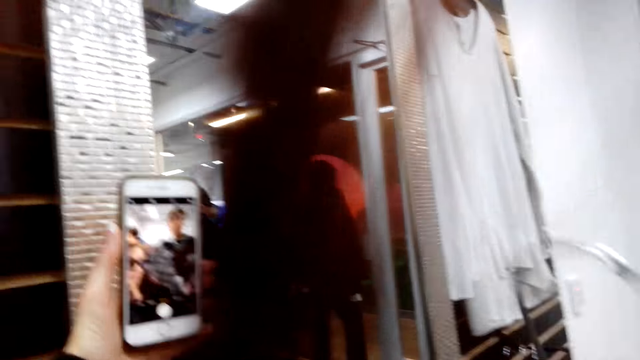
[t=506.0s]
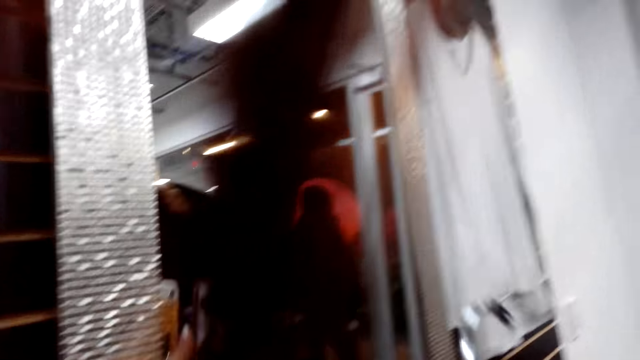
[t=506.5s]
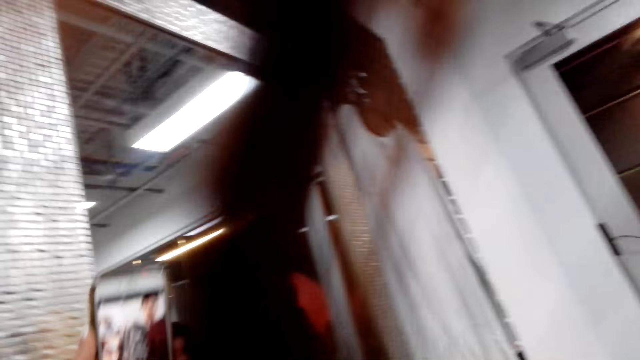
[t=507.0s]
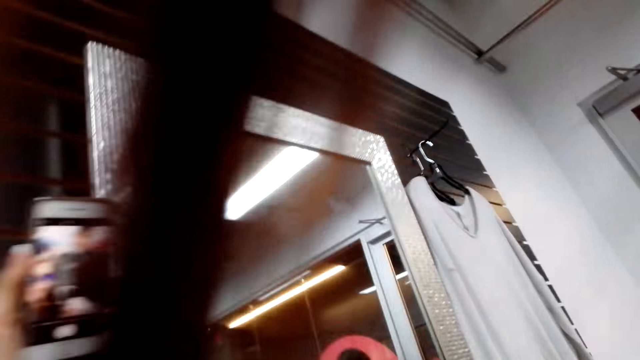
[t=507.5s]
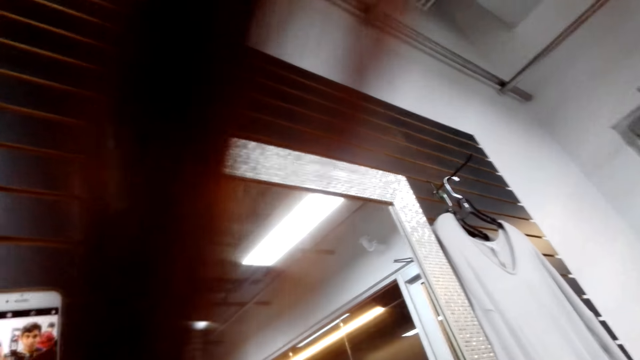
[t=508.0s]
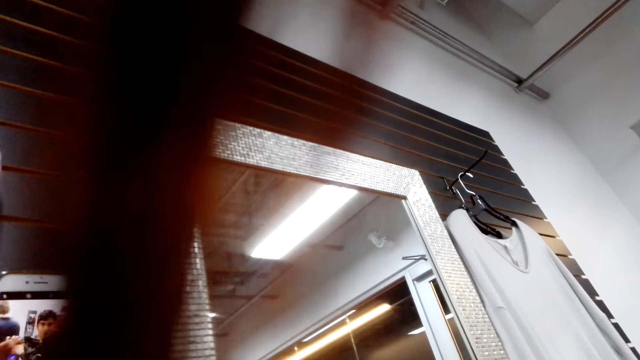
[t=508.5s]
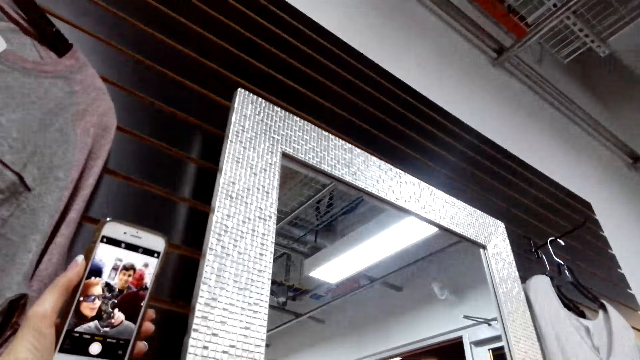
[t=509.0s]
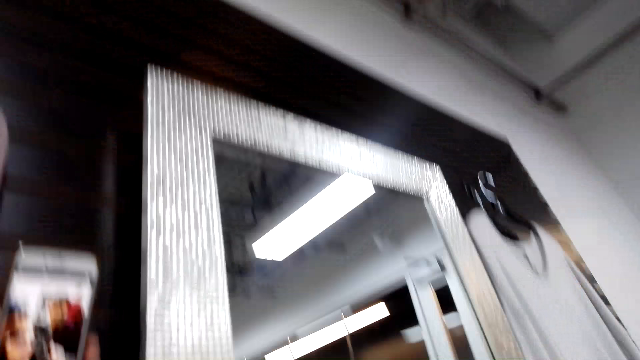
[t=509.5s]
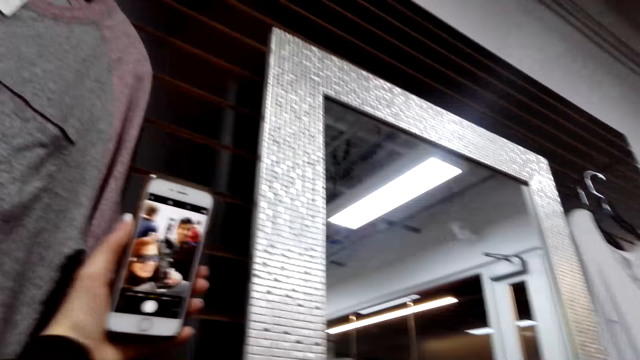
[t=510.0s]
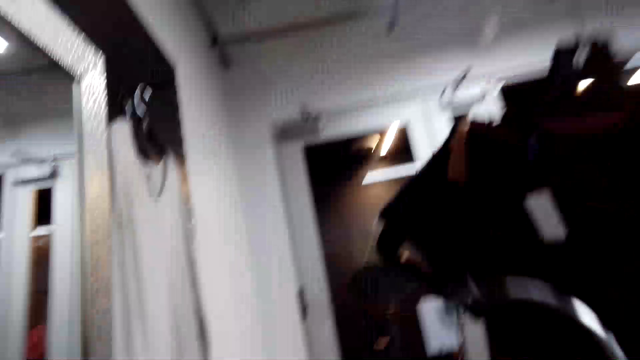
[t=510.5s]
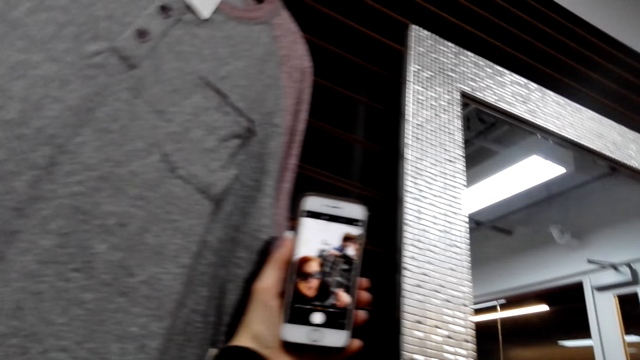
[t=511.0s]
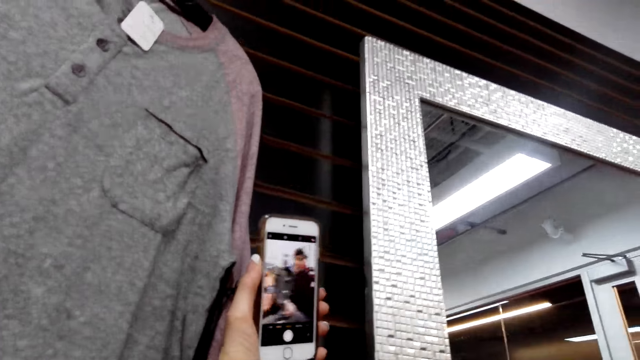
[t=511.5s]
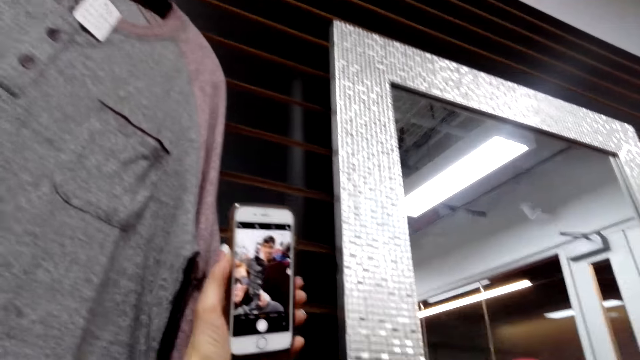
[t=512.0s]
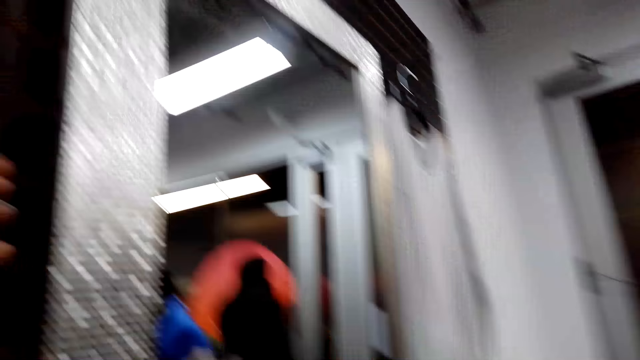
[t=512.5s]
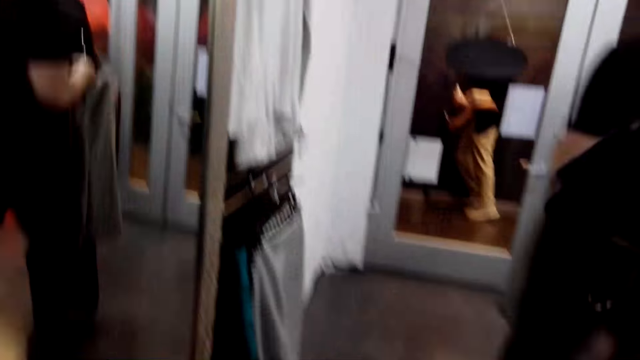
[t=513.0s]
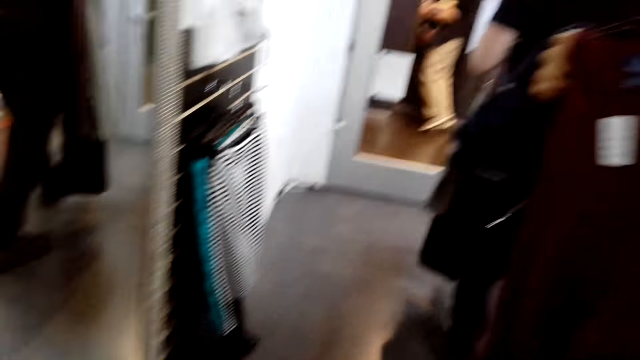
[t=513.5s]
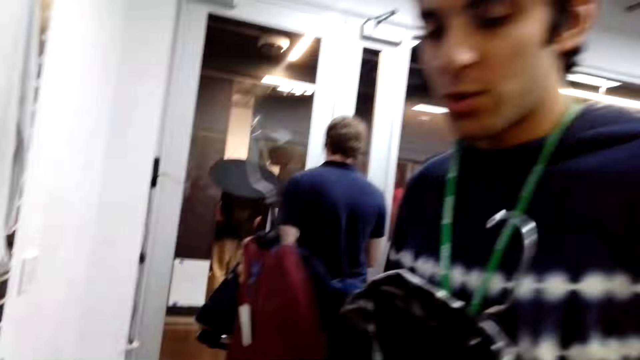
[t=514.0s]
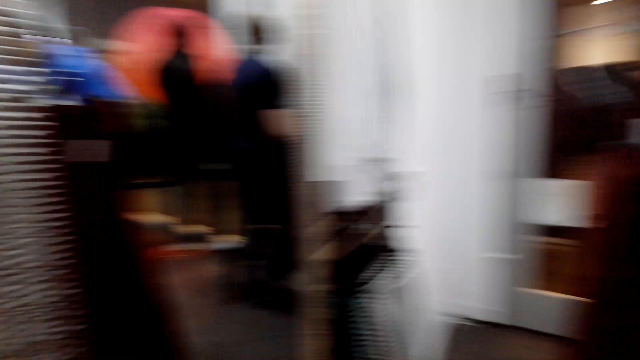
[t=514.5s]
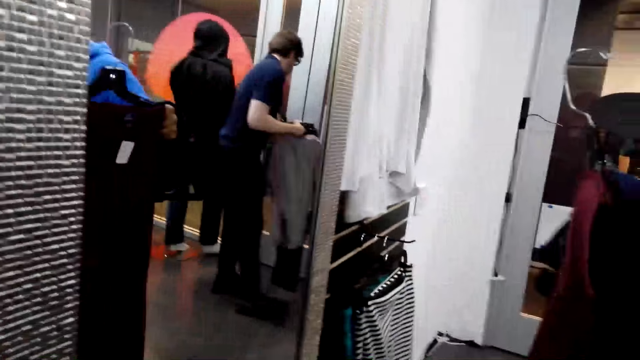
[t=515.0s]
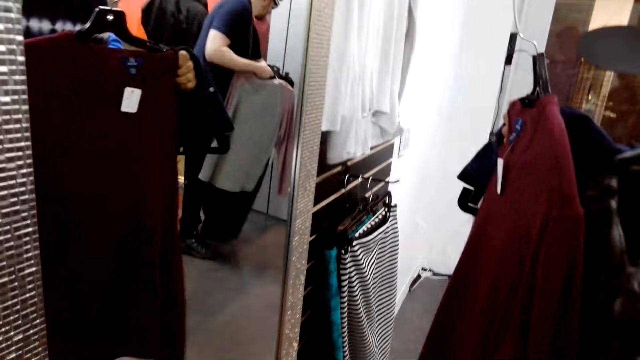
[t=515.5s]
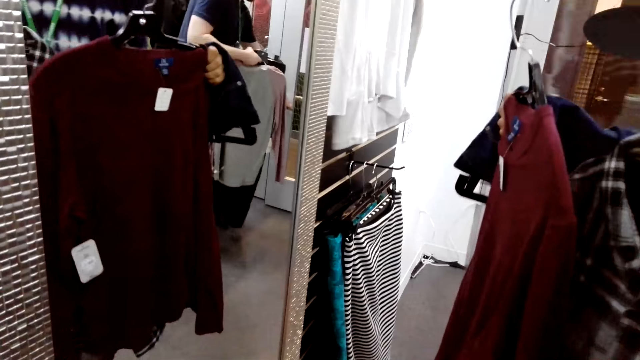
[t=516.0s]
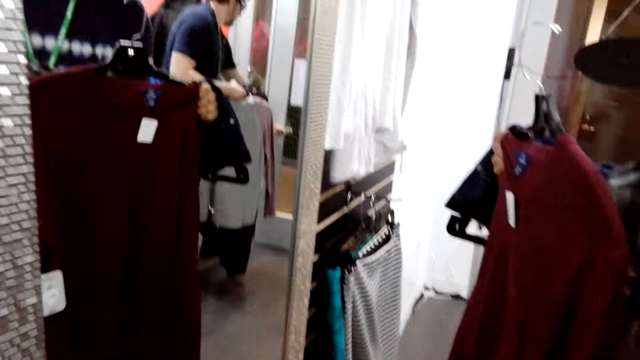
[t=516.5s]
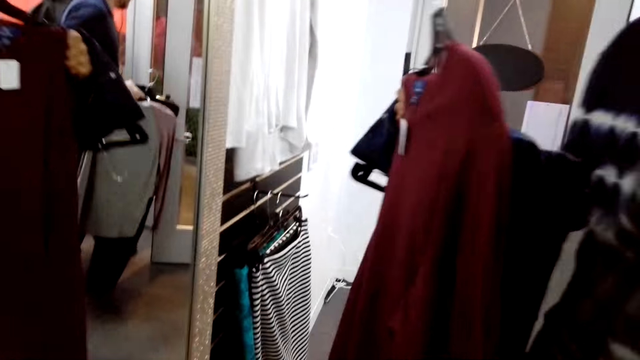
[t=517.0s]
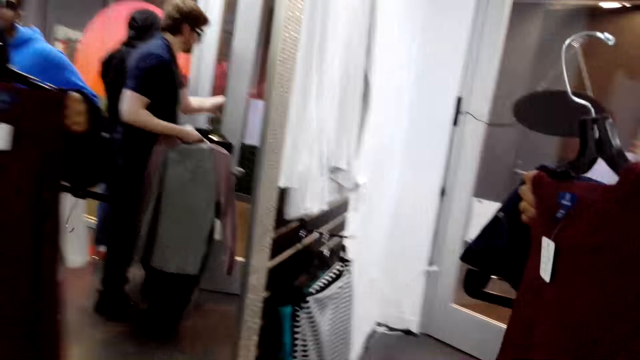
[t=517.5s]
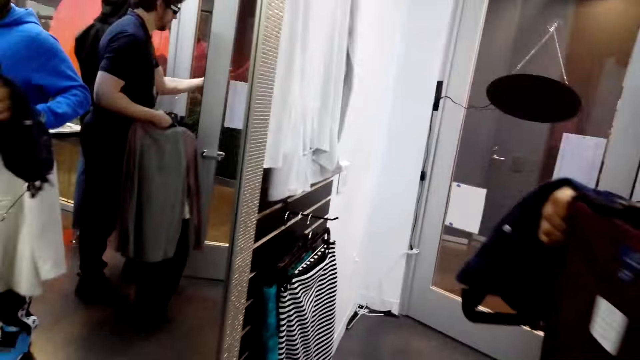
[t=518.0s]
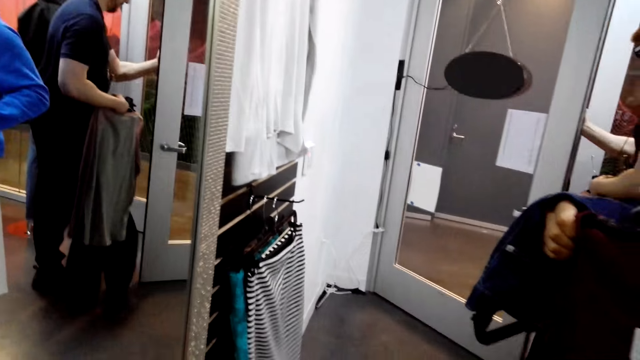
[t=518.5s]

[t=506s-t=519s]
The camera wearer is taking a photo from her phone. They look around.

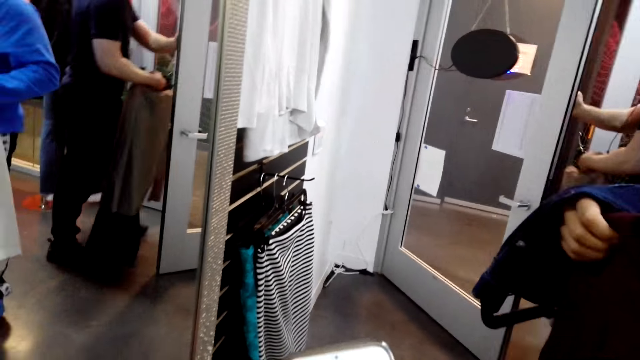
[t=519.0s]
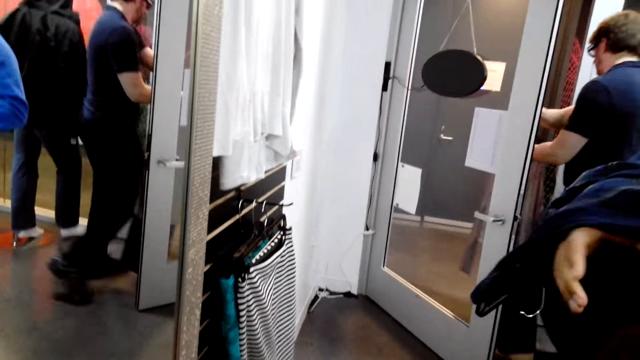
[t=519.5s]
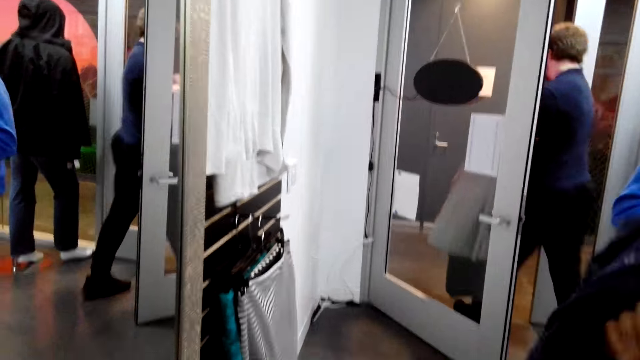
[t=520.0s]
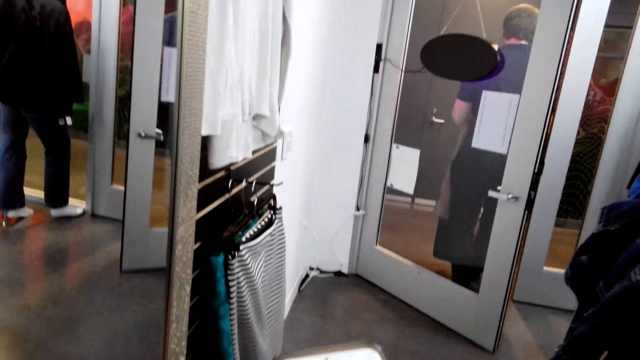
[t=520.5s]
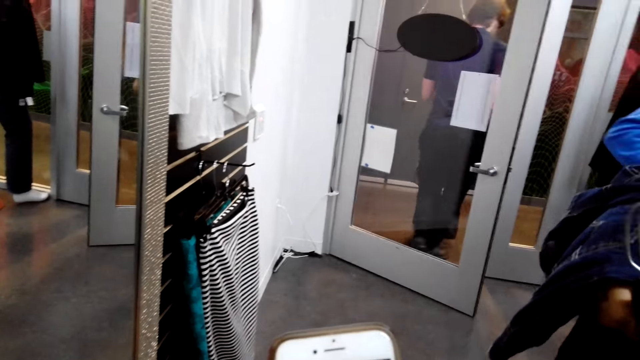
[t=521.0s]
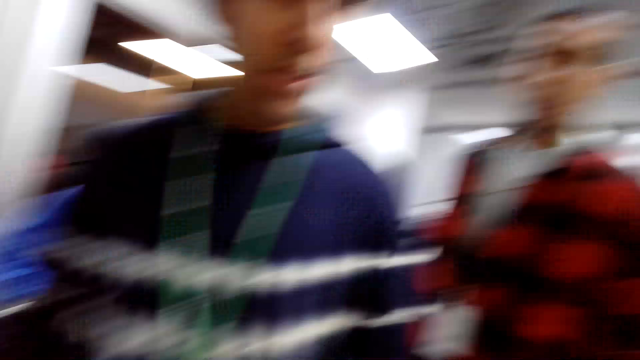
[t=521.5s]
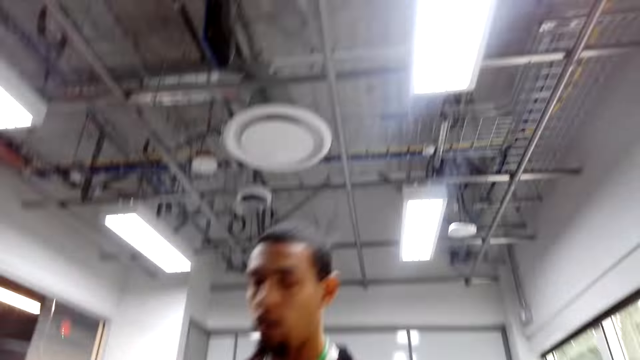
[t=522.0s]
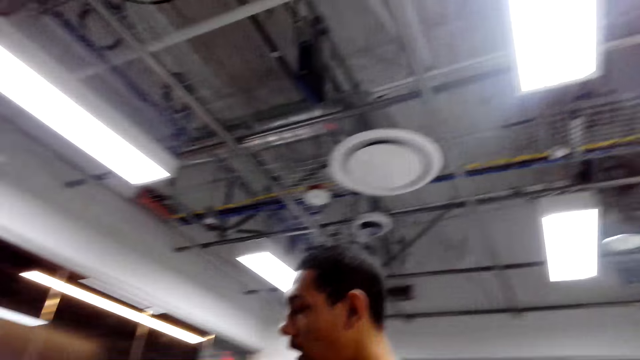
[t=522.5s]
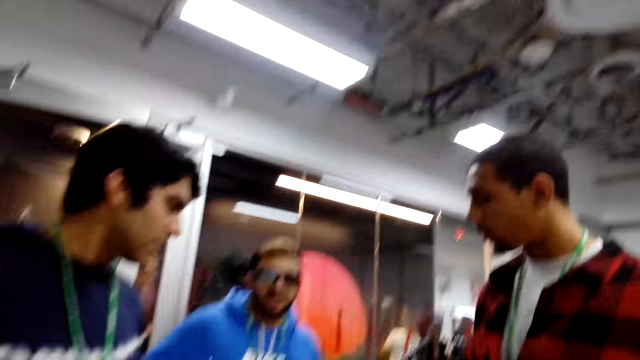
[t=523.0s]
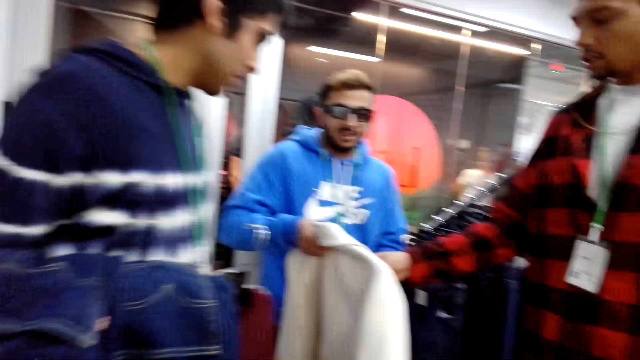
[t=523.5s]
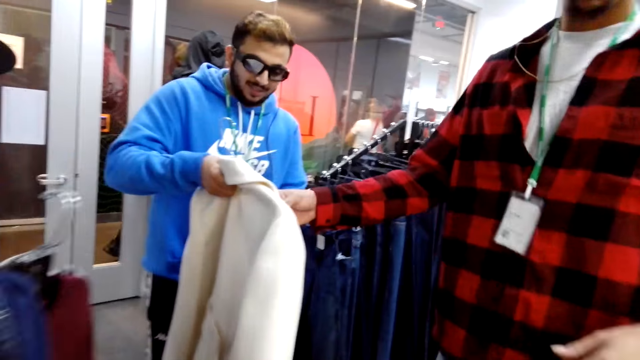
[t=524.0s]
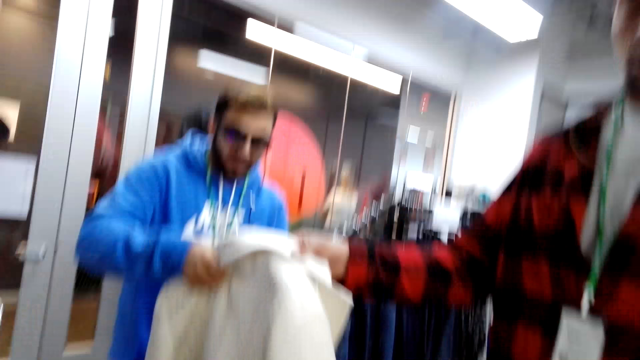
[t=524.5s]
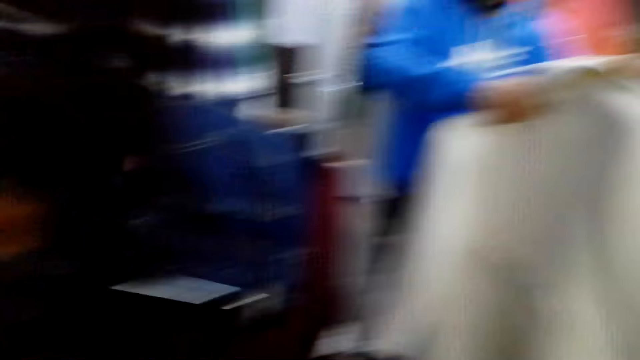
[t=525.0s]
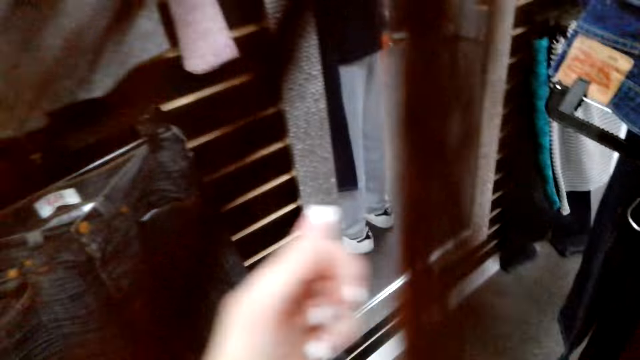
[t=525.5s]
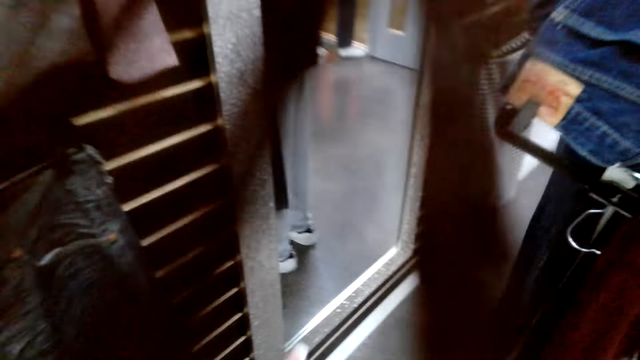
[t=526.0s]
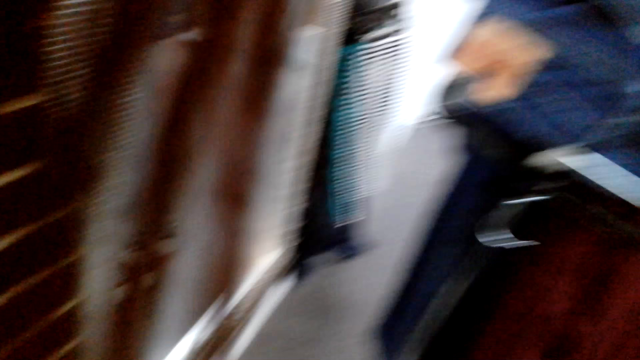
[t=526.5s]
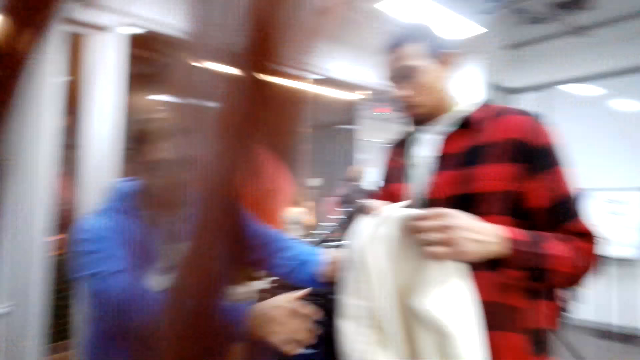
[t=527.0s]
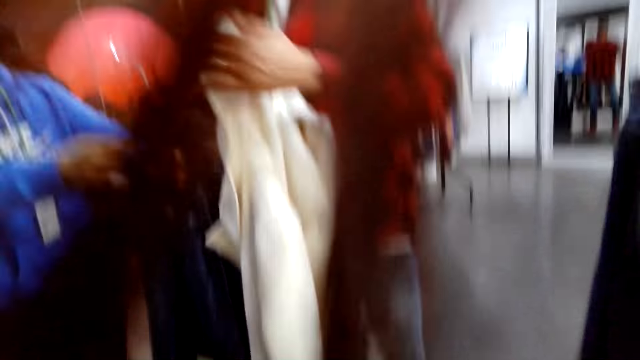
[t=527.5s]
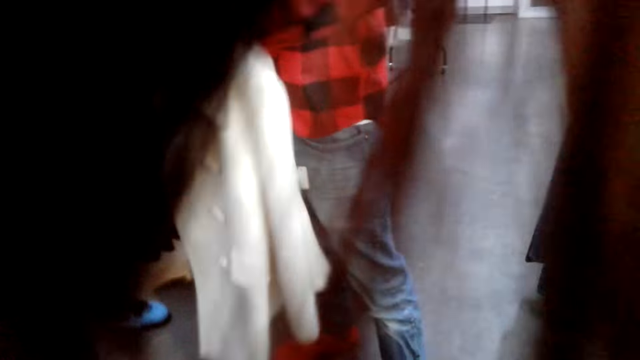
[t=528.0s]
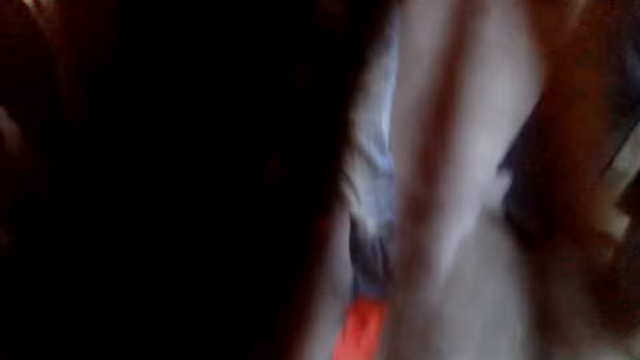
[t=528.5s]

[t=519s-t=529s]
The camera wearer looks at a man. They look around. A person is taking a jacket from another person.
